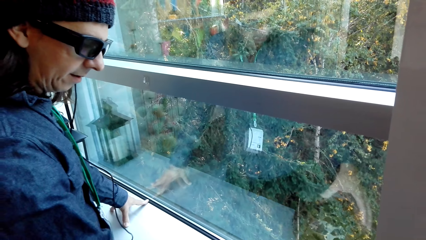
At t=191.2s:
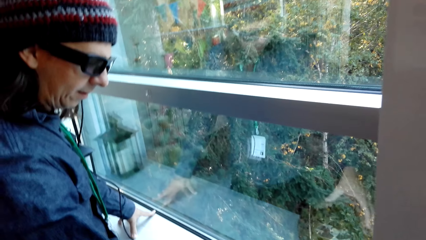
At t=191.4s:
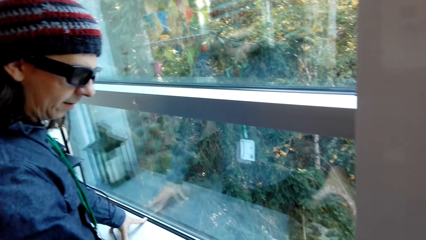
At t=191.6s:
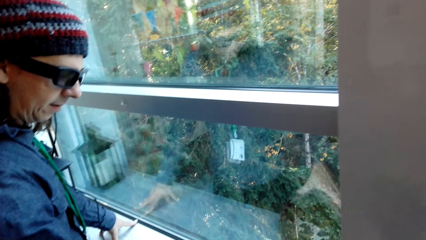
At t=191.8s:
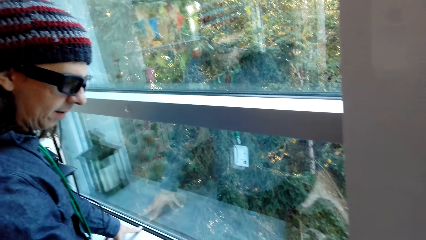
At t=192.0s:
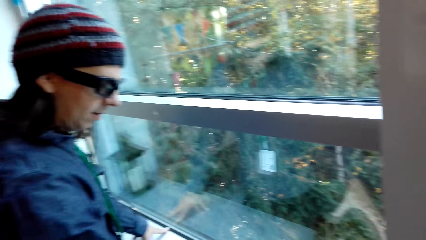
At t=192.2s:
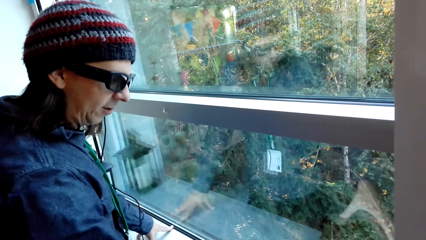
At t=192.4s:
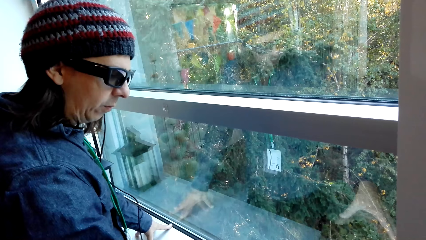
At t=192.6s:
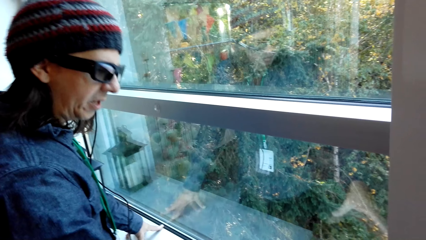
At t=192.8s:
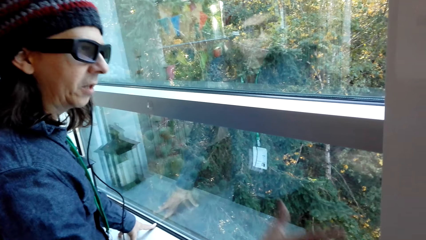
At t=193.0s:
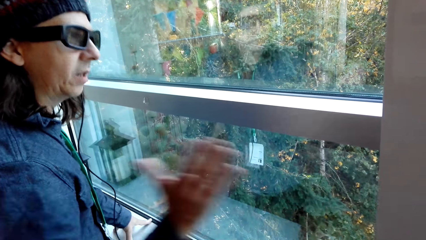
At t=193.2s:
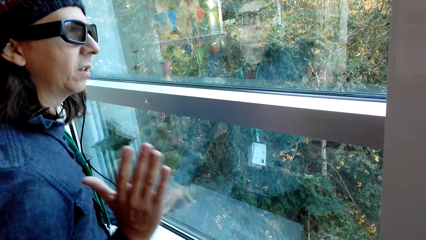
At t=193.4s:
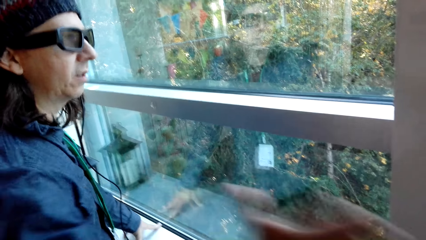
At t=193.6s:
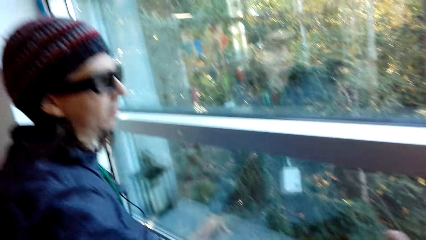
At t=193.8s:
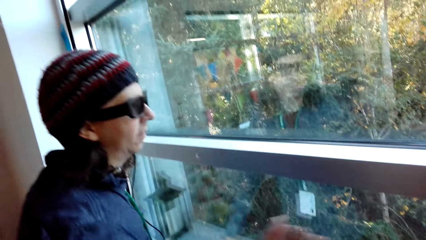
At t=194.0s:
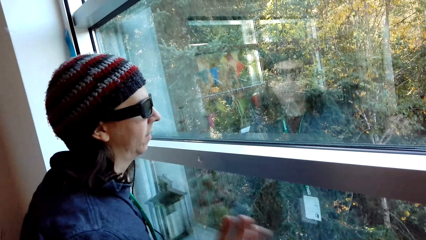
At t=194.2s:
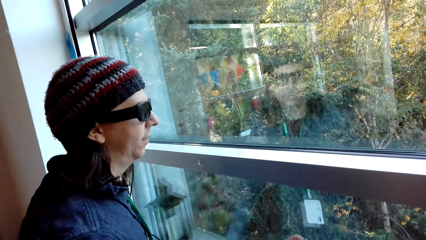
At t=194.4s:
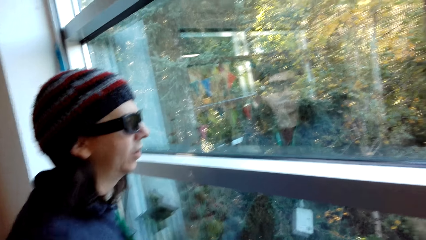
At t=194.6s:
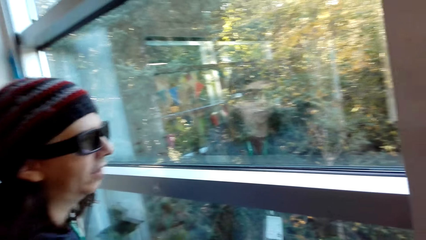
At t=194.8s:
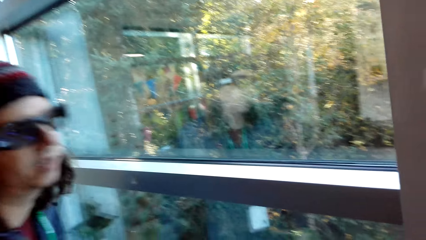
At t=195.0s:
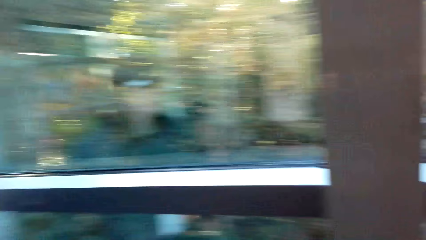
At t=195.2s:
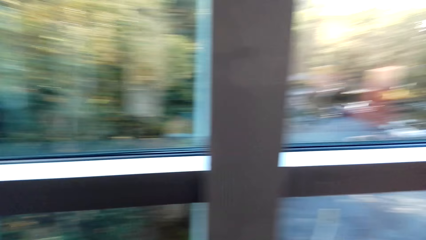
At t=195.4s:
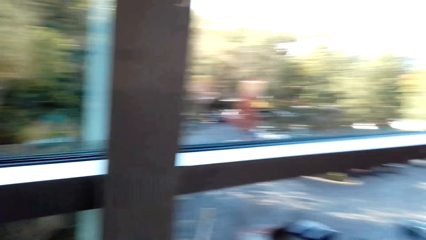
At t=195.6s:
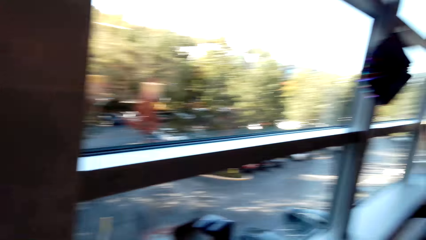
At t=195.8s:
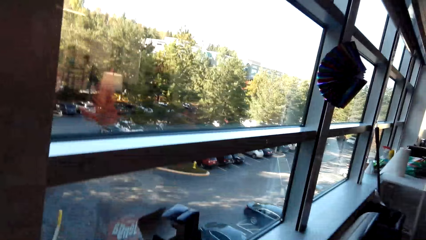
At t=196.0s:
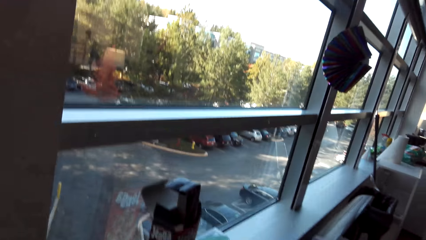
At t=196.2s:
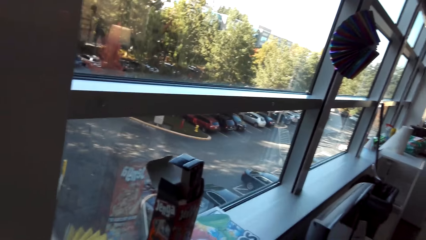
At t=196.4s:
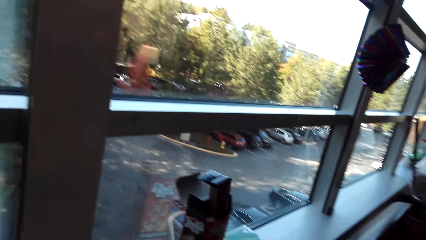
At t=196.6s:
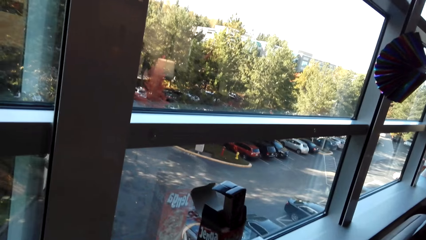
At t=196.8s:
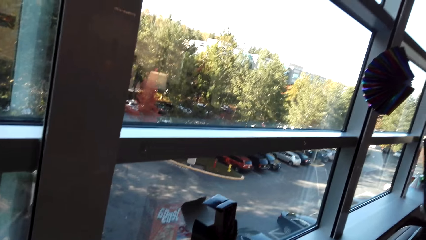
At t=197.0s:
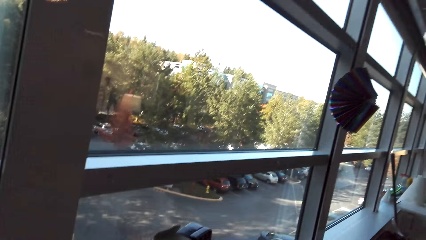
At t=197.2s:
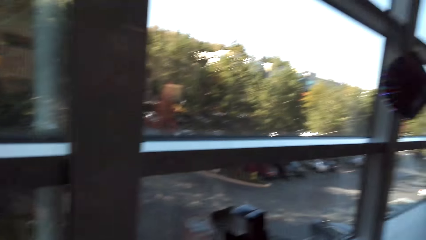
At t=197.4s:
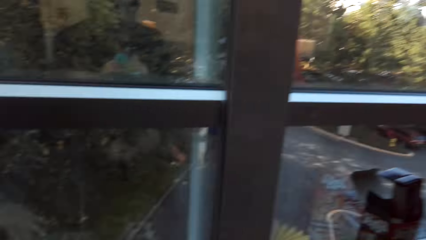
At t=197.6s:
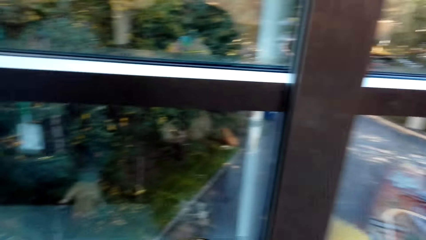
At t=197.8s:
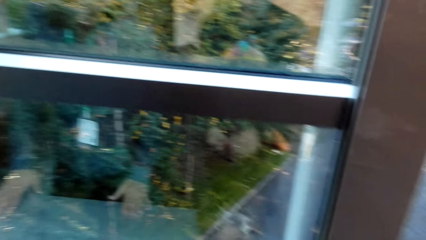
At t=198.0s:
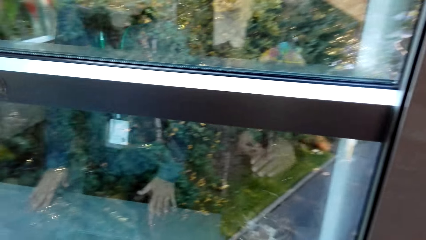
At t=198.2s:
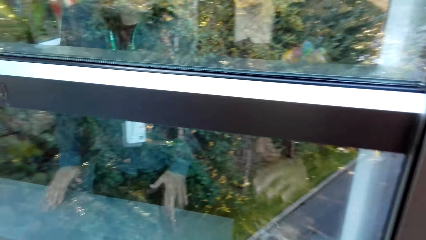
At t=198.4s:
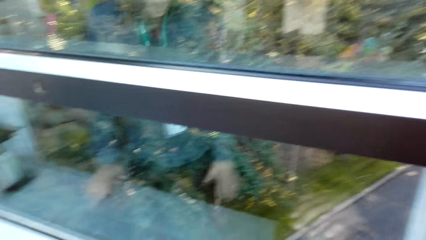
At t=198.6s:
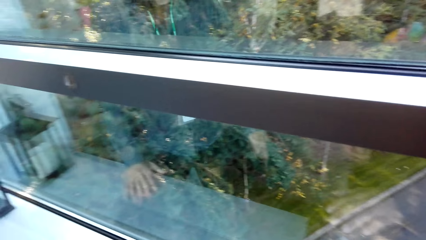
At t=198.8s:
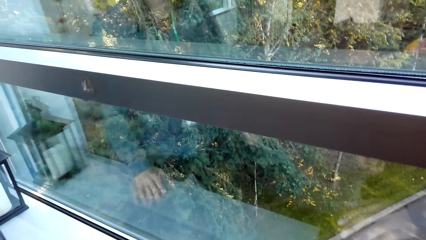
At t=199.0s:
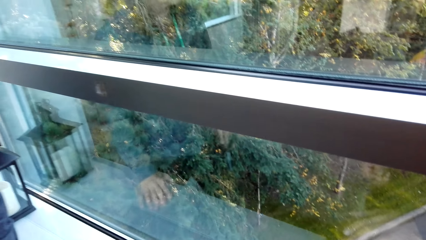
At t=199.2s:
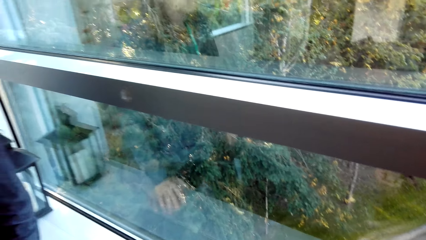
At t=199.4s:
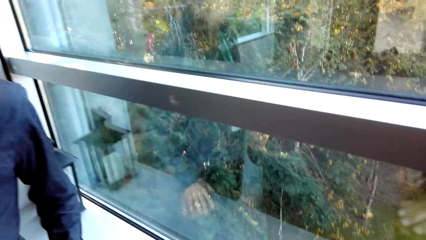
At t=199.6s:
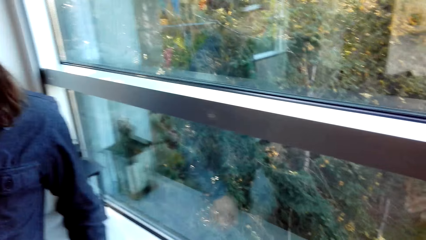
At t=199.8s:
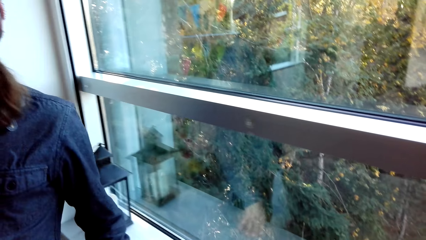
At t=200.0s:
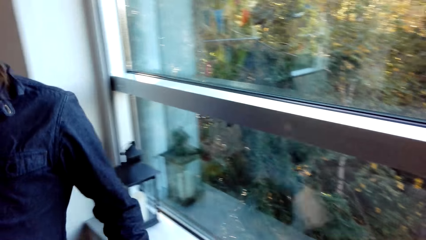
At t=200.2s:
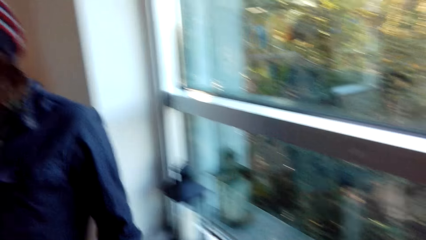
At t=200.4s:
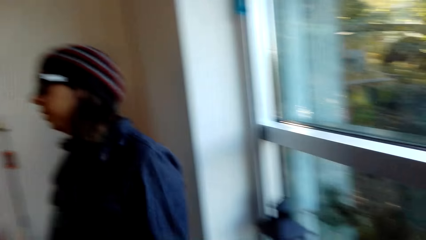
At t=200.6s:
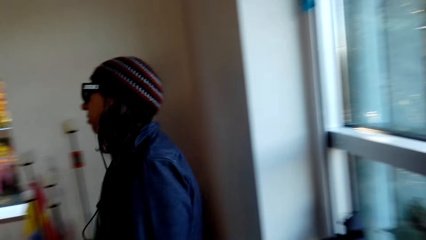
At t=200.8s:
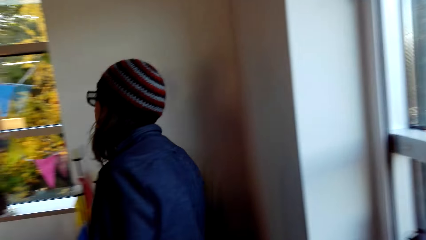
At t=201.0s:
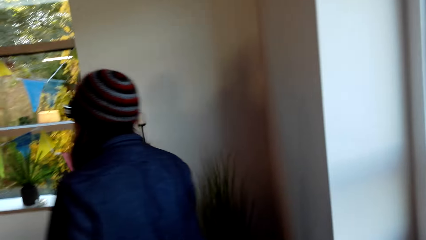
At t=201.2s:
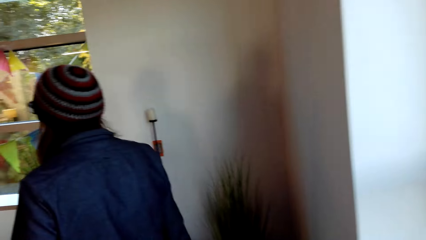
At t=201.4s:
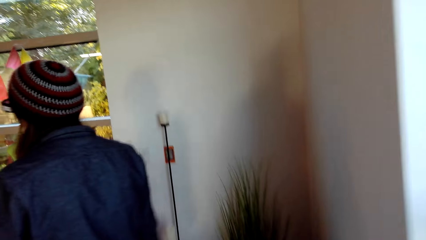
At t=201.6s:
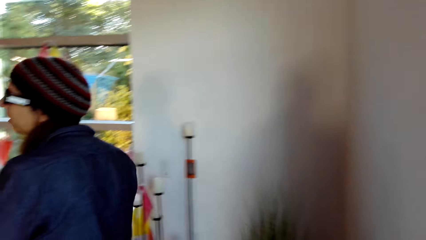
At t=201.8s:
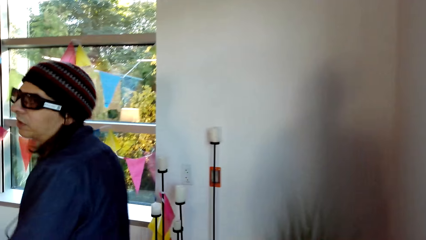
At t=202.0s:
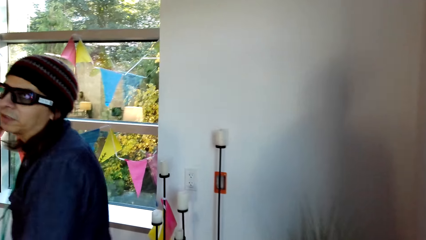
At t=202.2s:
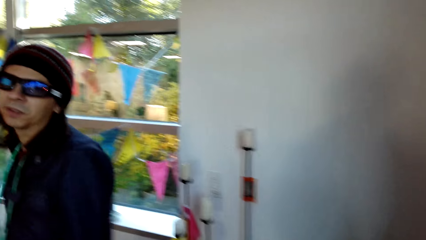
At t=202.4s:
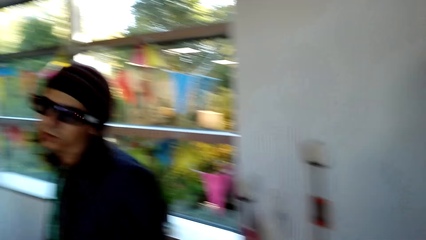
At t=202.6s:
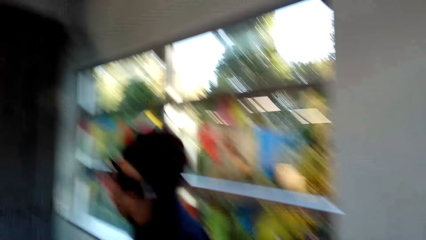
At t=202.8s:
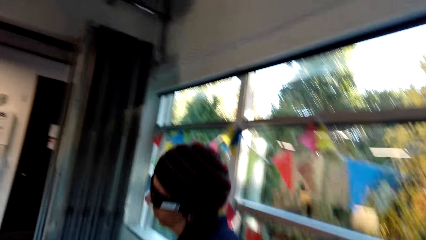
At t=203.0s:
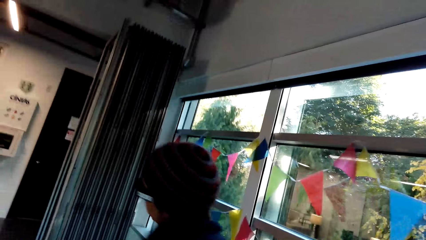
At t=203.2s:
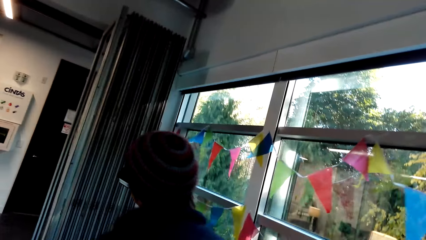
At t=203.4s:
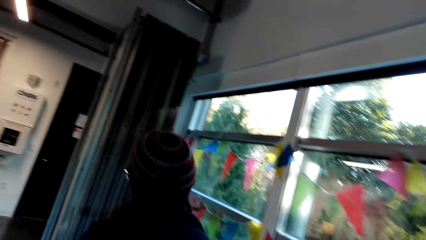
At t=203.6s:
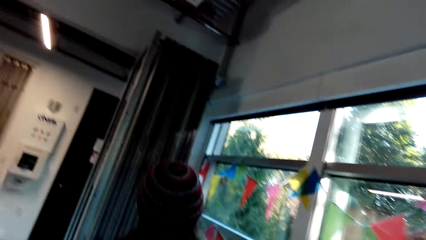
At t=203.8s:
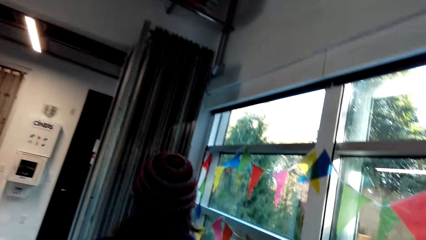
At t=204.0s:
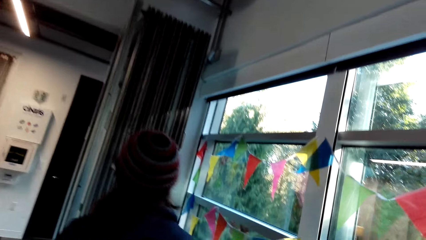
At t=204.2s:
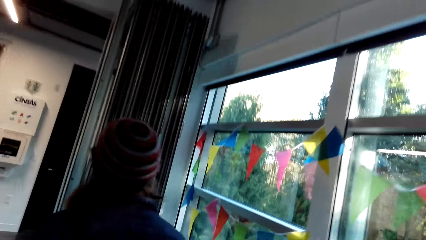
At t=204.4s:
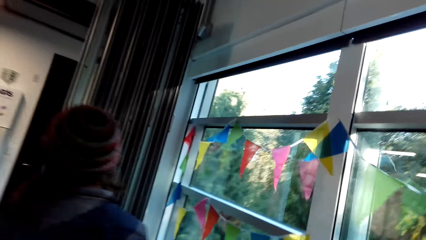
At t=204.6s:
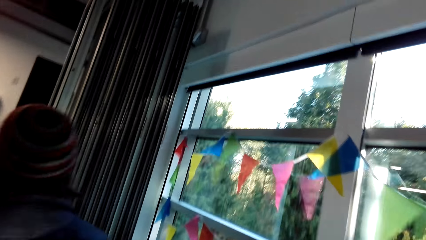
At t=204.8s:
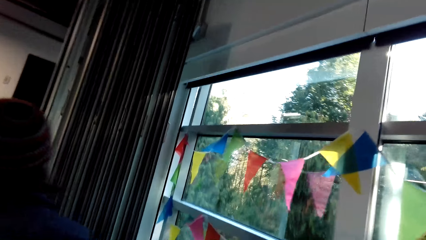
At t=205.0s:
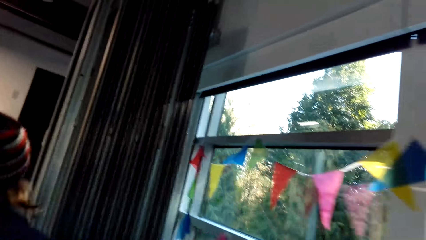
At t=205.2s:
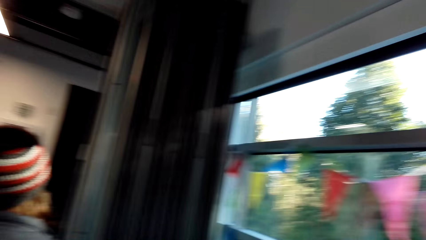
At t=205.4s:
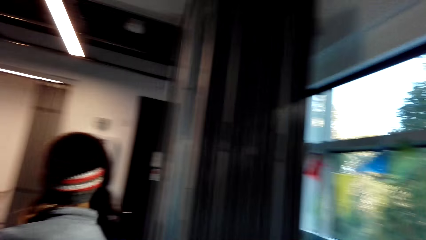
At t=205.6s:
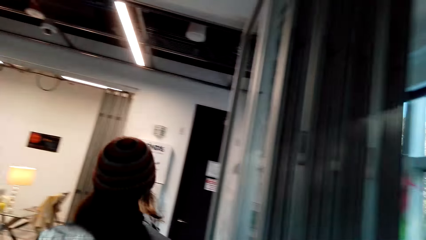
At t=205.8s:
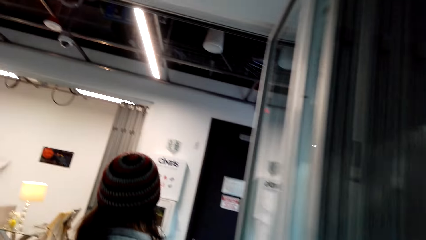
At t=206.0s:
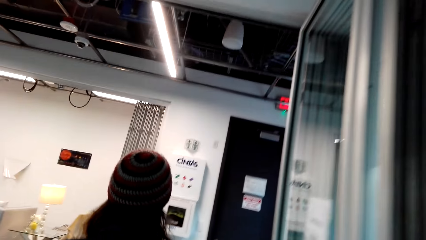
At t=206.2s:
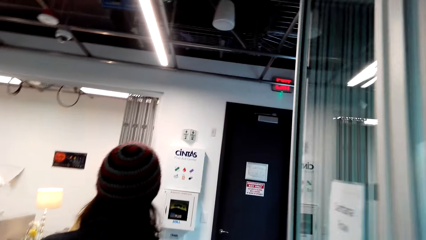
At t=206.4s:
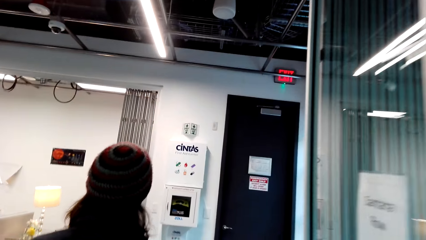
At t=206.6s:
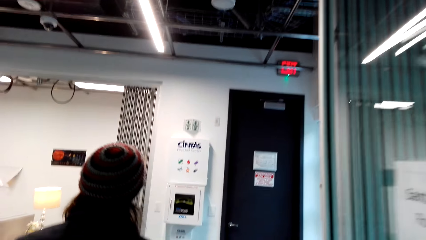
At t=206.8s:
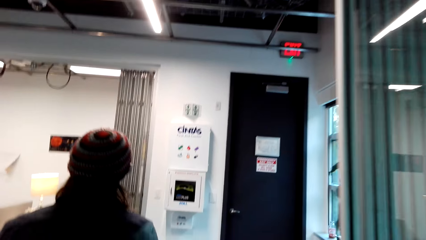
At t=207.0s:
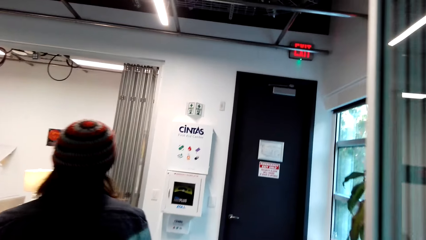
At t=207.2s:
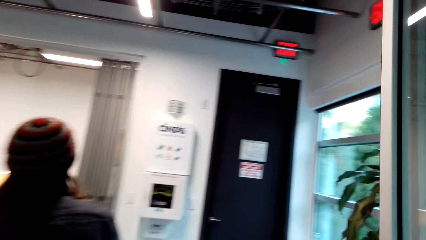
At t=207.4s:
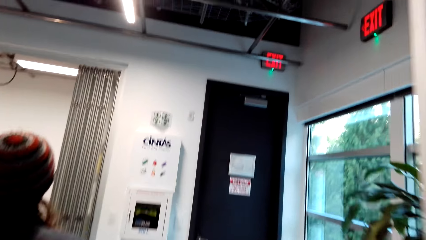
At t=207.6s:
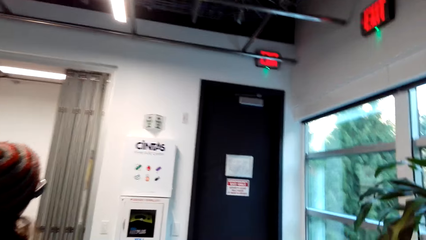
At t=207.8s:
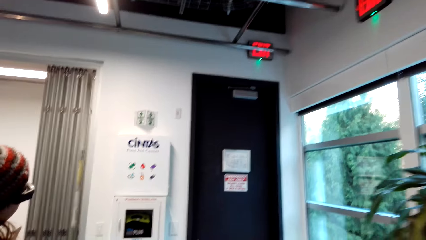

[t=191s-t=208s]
The camera wearer stares at the person. The person talks to the camera wearer. The camera wearer moves with the person. They look around the apartment. They follow the person.
